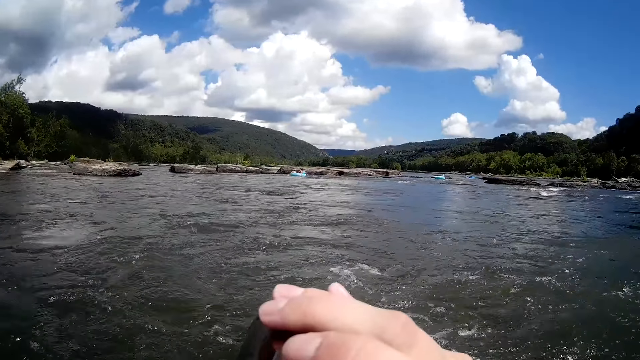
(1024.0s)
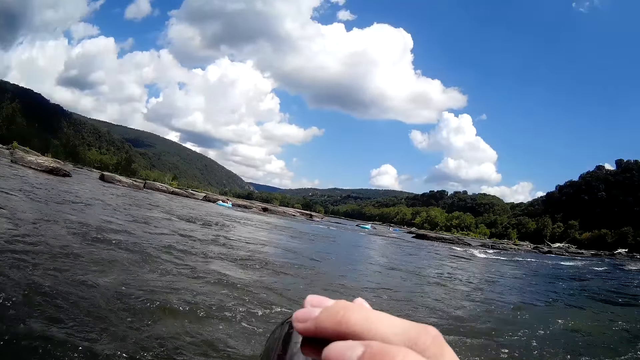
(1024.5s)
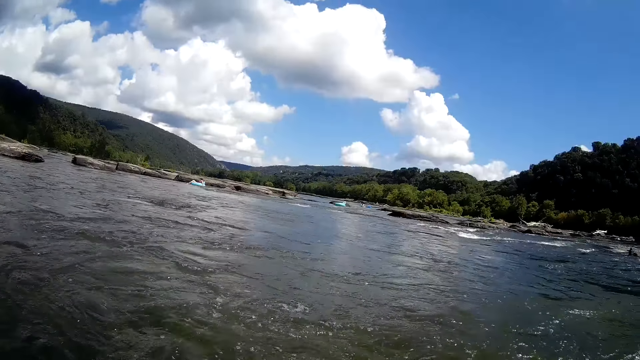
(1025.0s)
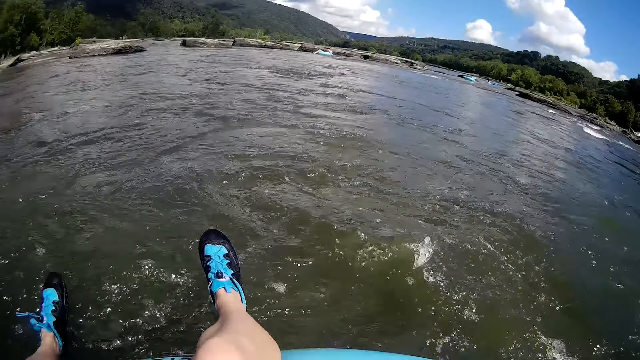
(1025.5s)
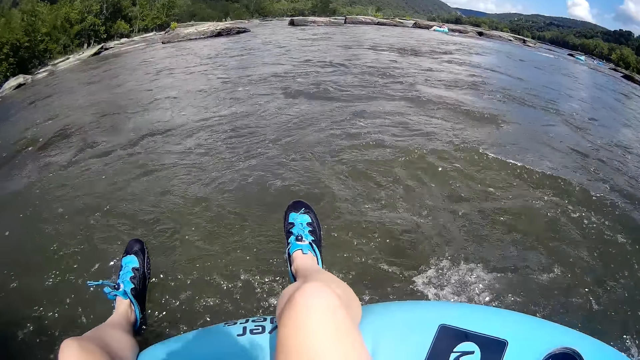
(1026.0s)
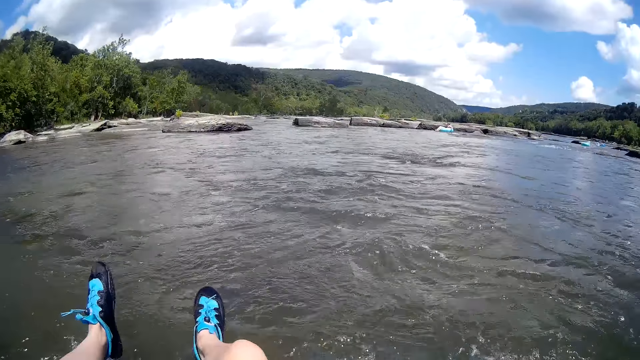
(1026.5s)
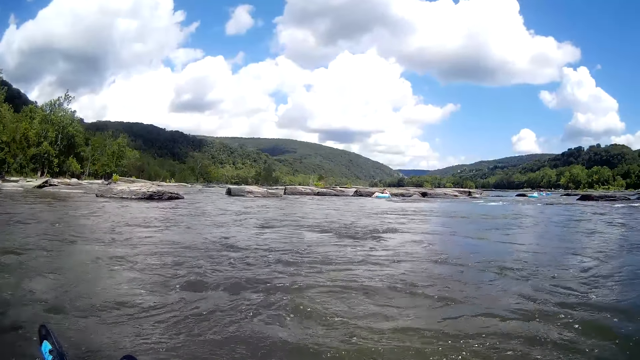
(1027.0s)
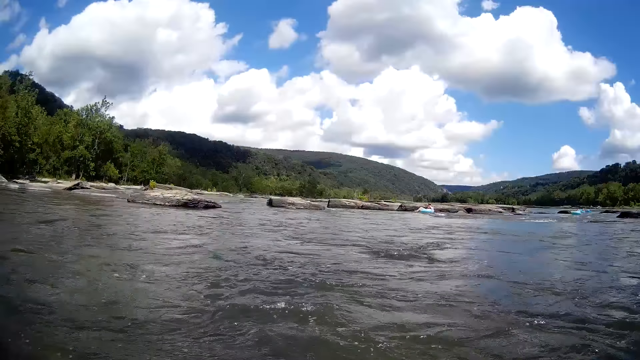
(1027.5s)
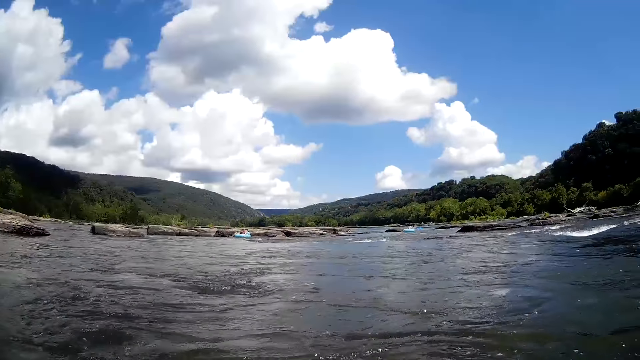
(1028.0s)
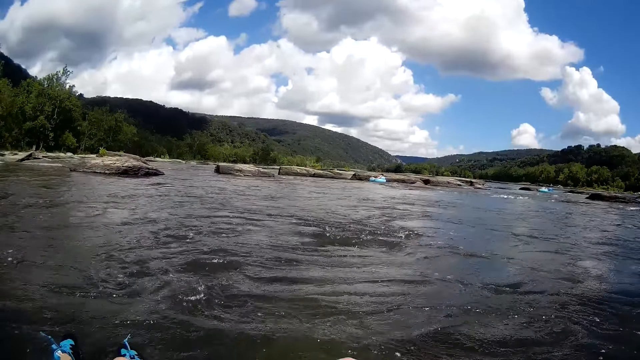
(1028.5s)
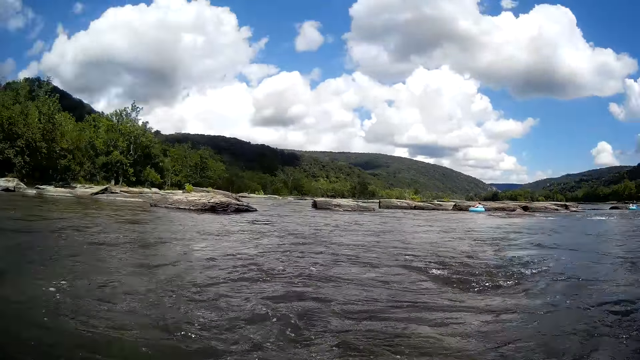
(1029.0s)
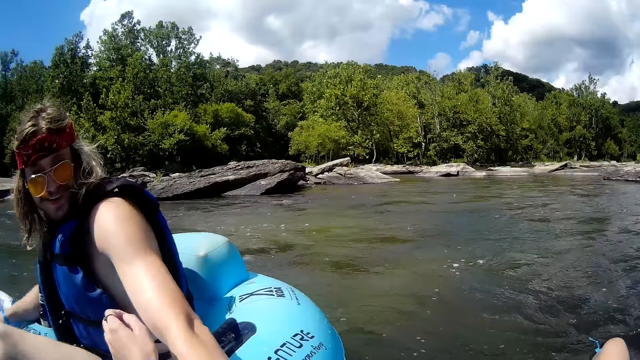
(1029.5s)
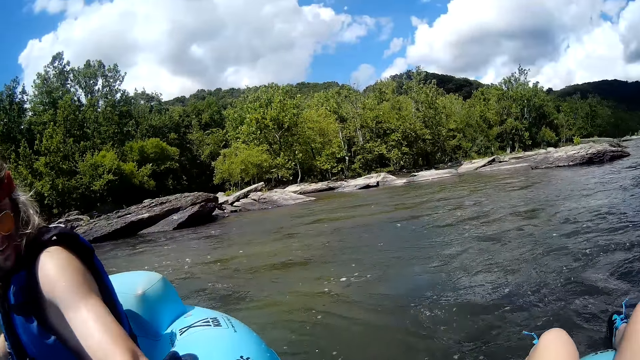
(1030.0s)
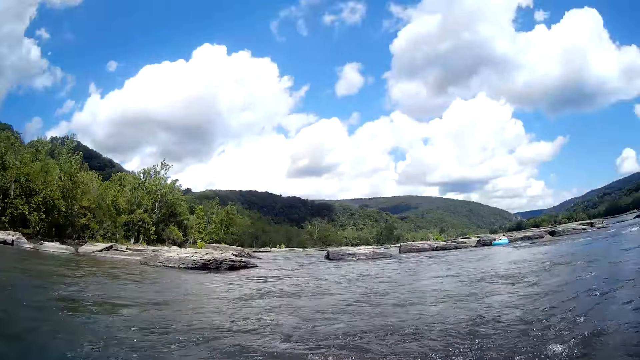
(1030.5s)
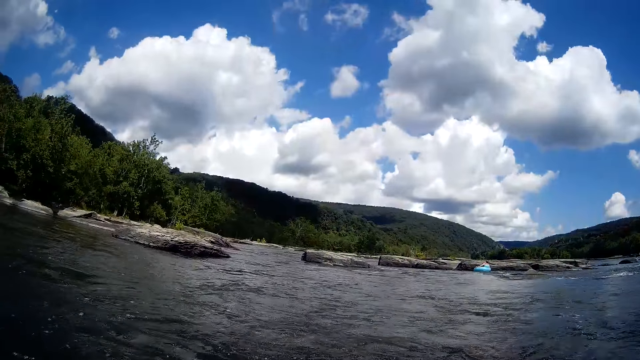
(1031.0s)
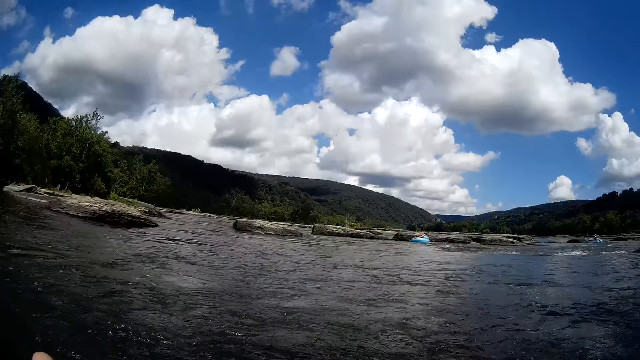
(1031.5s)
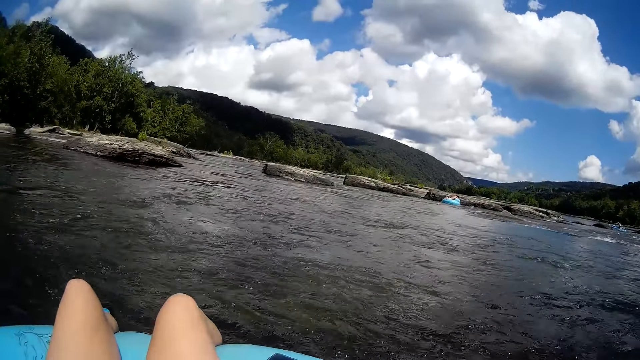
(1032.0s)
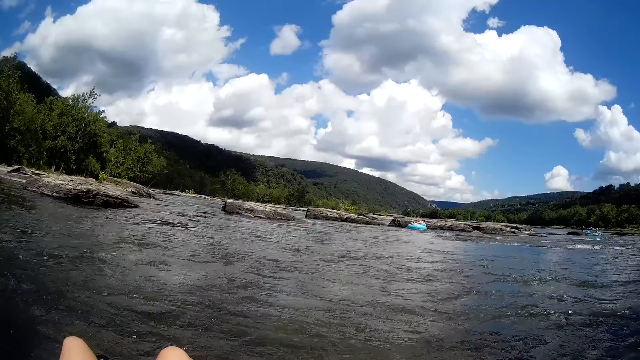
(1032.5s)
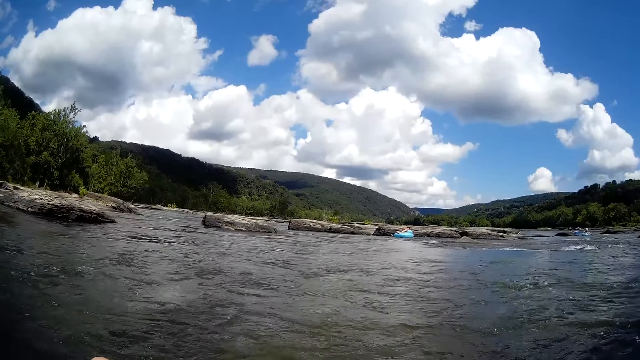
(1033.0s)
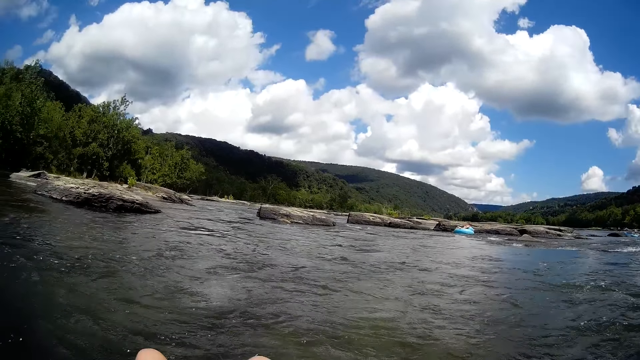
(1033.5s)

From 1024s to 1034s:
The camera wearer drinks beer from the beer bottle on her right hand. She looks around the lake. She moves hands. She looks around the lake.

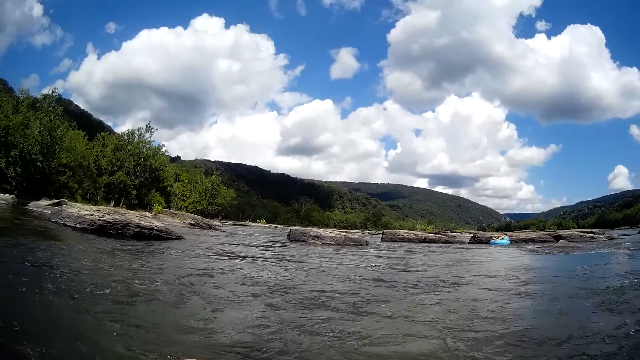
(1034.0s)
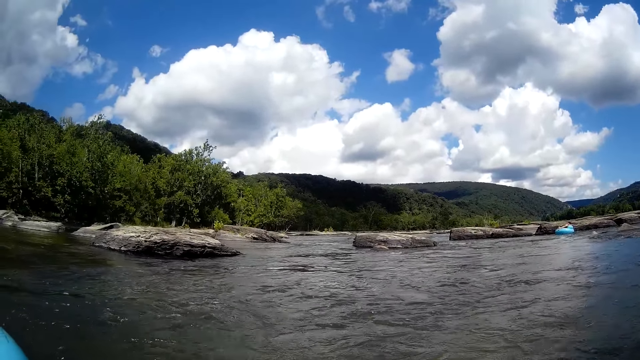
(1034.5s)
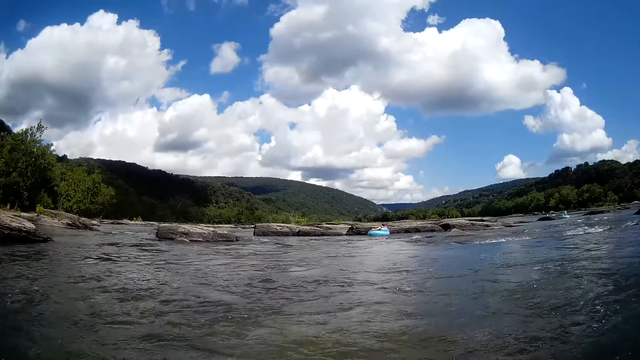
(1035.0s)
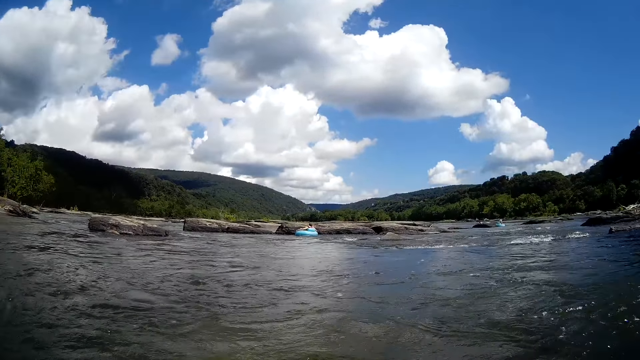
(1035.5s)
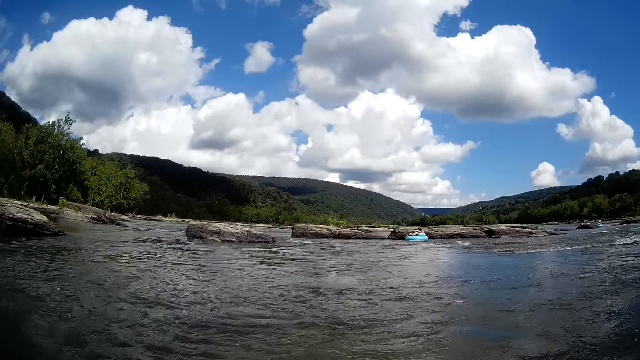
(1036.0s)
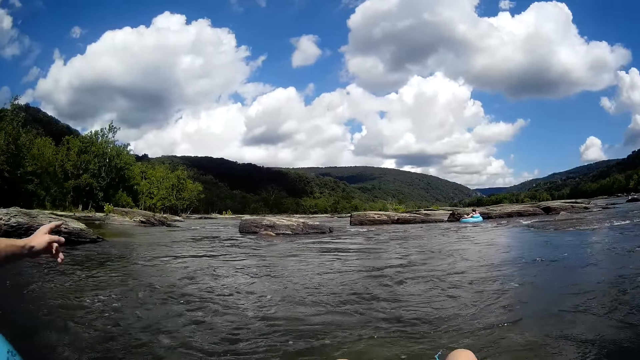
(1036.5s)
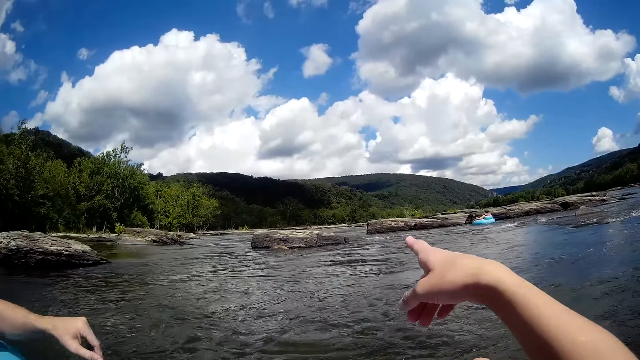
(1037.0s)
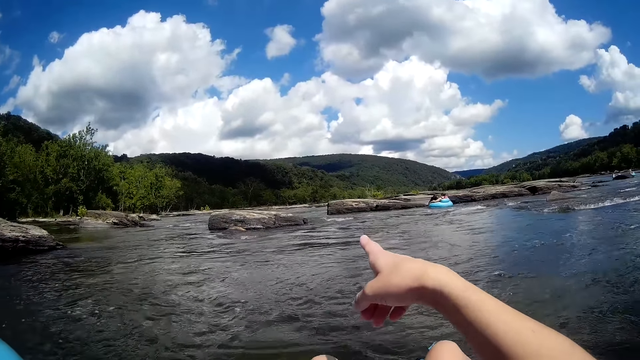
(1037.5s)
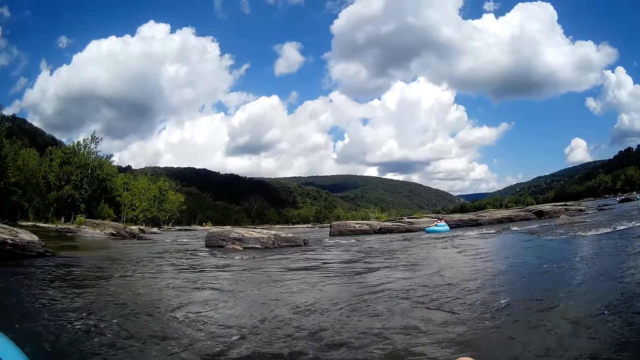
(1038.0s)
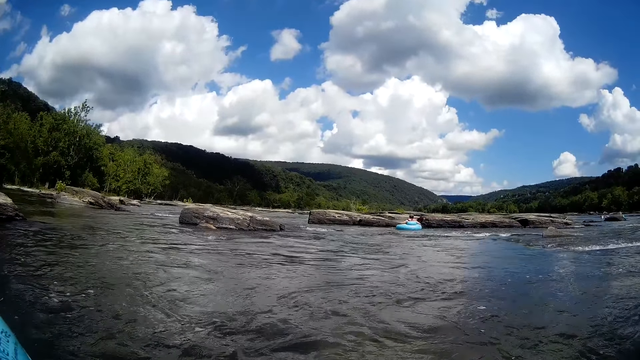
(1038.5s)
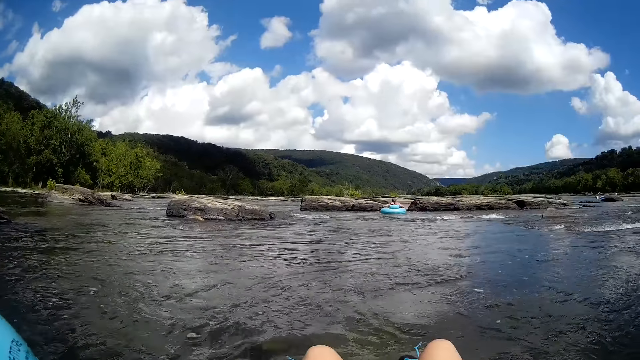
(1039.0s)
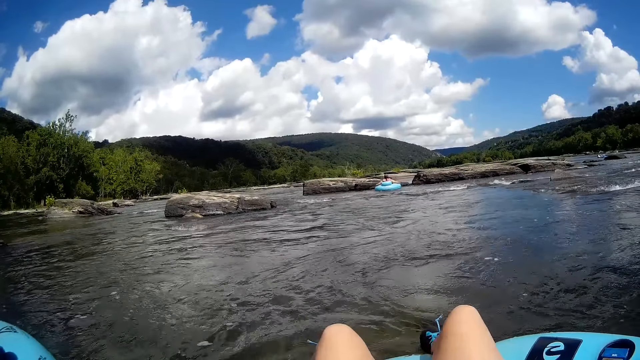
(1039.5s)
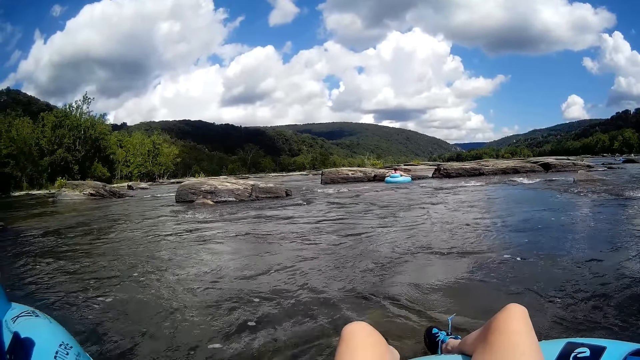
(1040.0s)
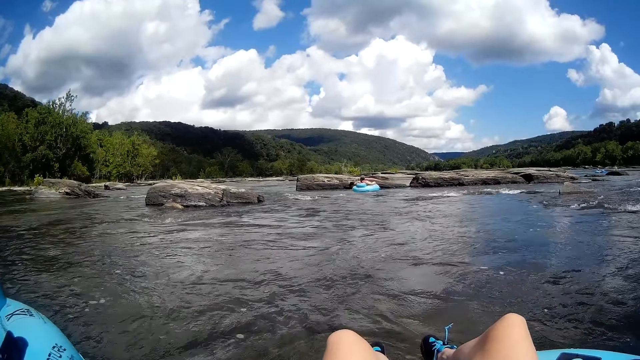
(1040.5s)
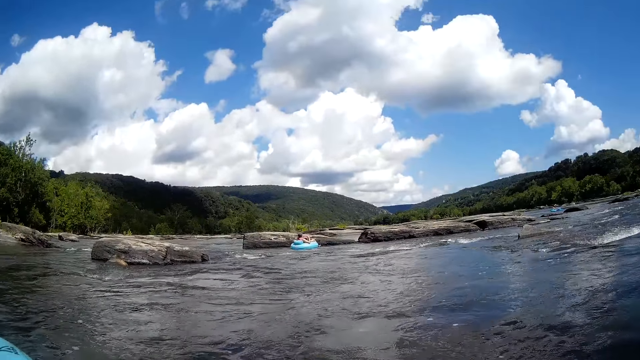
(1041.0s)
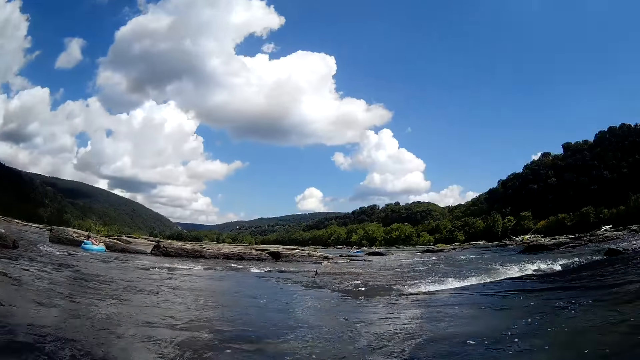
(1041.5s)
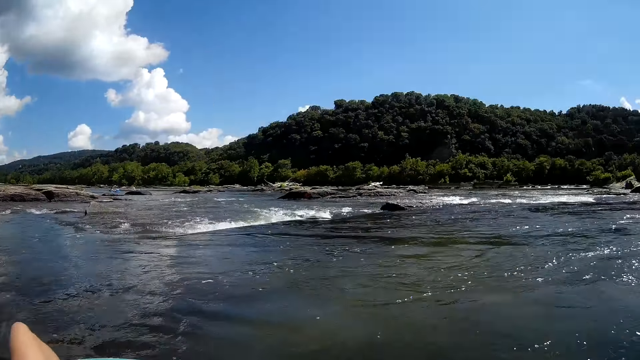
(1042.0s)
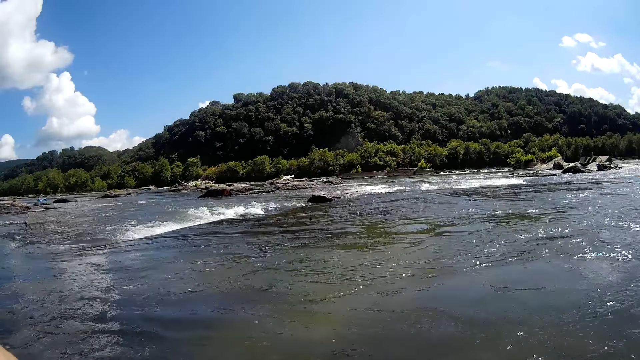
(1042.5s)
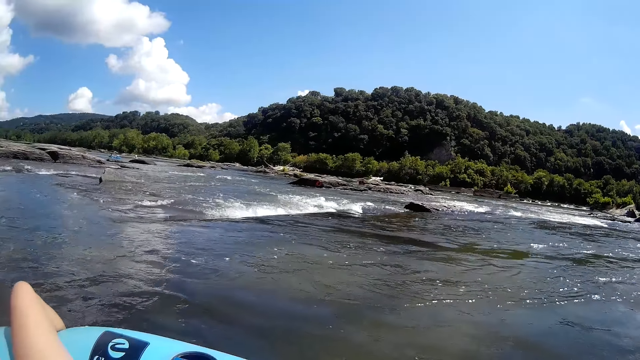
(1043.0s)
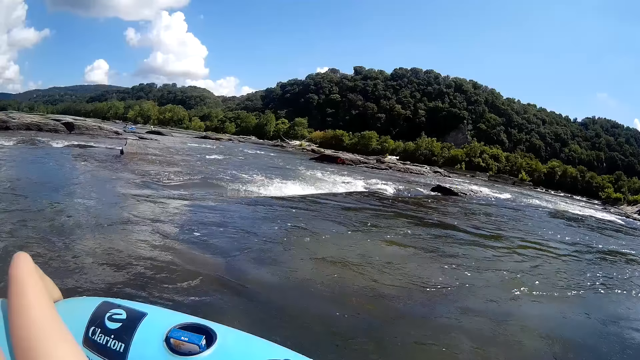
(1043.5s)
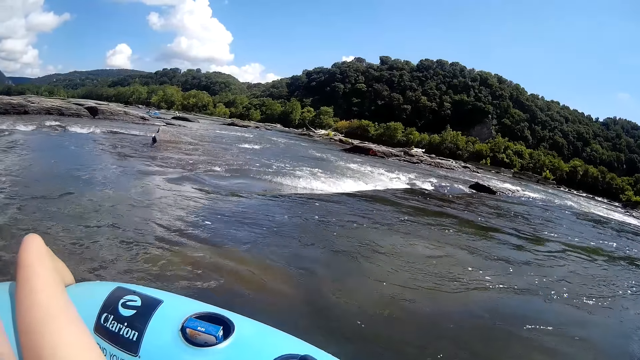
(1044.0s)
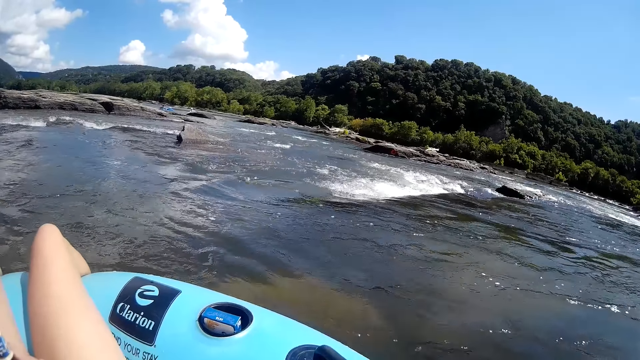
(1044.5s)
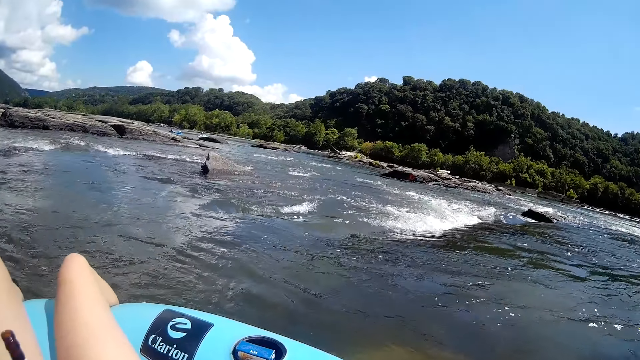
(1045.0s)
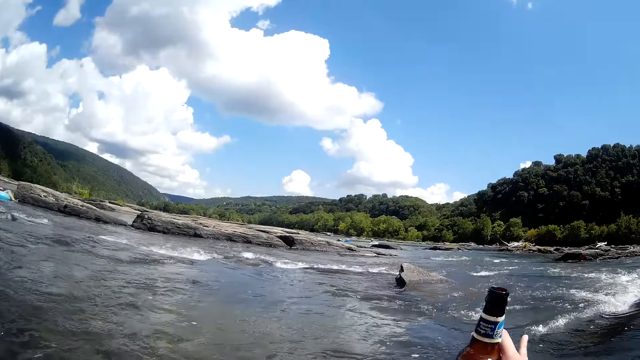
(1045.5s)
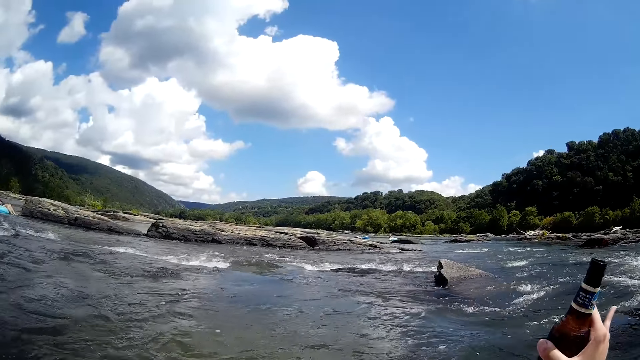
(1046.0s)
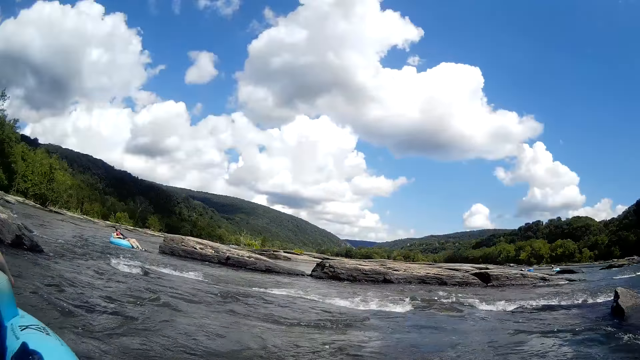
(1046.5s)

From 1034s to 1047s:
A man and the camera wearer move hands. The camera wearer points her right hand forward. She looks around the lake. She holds a bottle.
